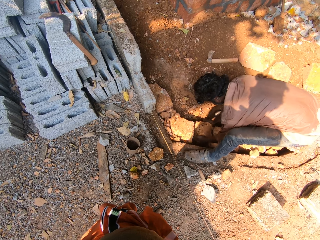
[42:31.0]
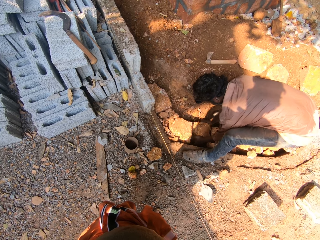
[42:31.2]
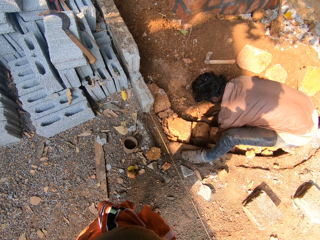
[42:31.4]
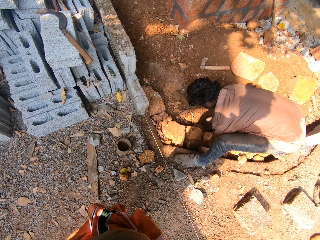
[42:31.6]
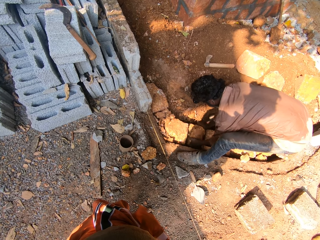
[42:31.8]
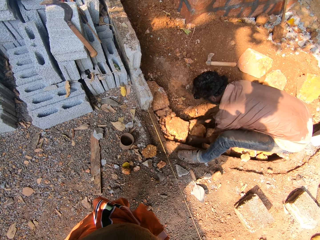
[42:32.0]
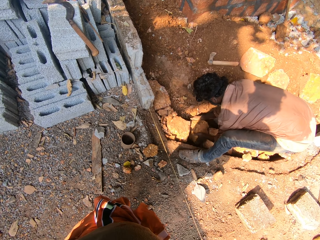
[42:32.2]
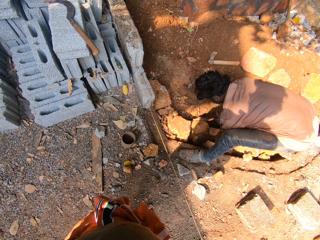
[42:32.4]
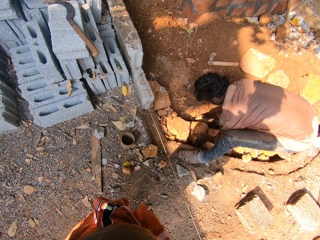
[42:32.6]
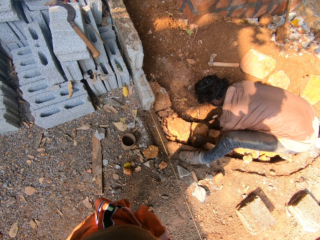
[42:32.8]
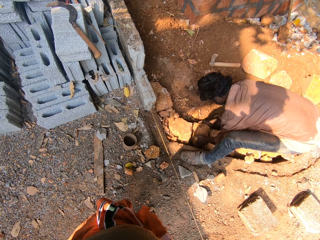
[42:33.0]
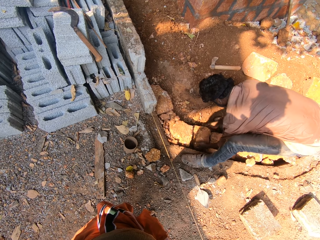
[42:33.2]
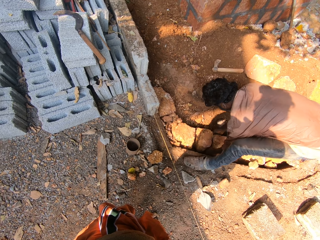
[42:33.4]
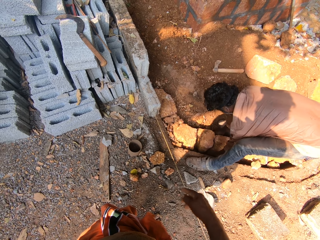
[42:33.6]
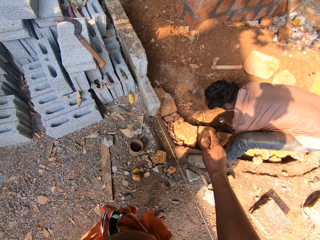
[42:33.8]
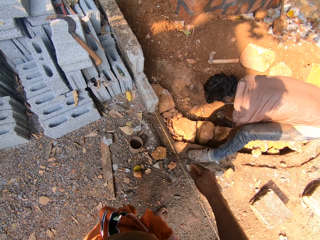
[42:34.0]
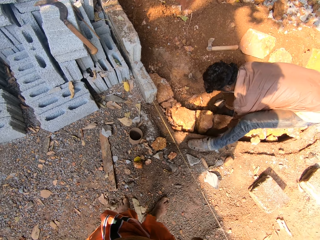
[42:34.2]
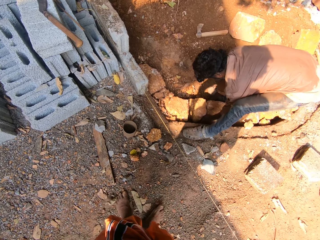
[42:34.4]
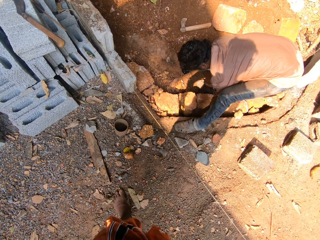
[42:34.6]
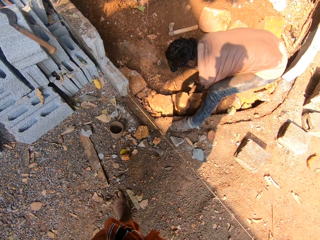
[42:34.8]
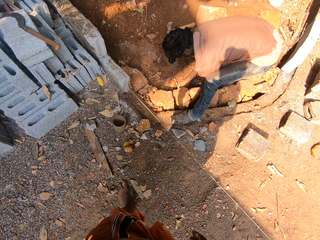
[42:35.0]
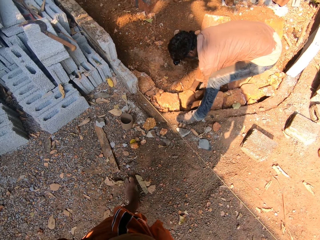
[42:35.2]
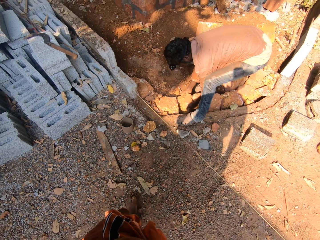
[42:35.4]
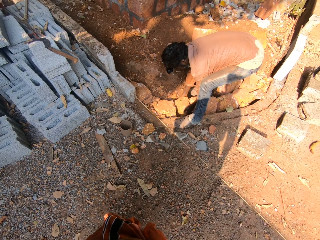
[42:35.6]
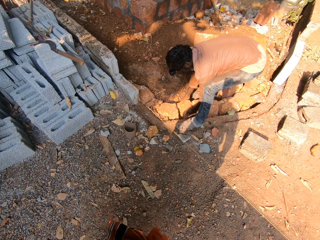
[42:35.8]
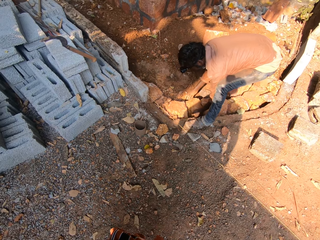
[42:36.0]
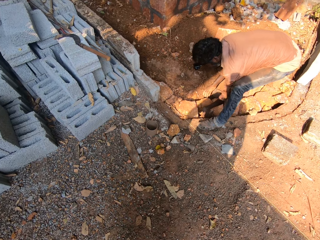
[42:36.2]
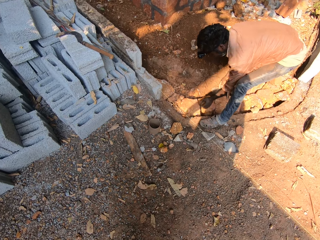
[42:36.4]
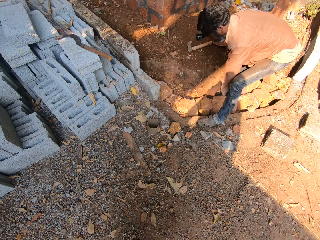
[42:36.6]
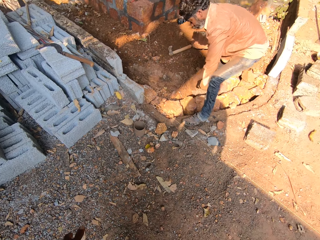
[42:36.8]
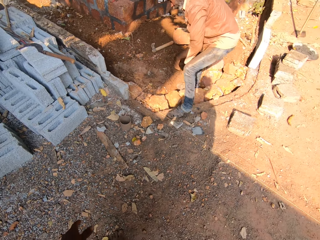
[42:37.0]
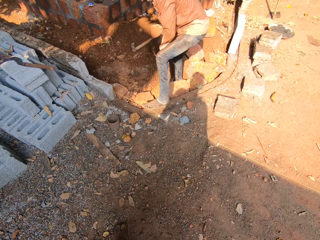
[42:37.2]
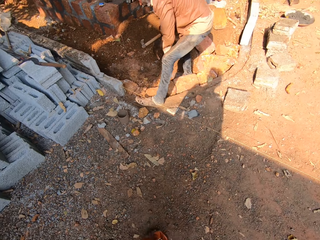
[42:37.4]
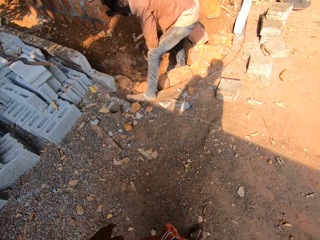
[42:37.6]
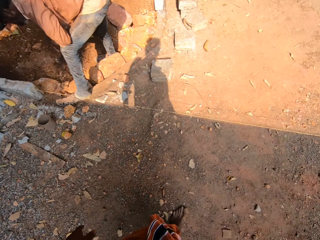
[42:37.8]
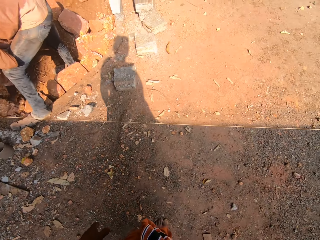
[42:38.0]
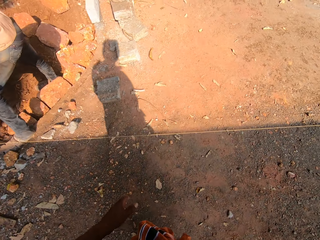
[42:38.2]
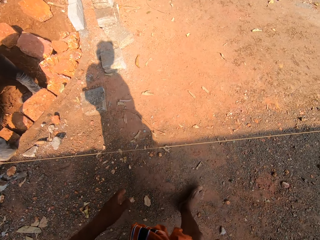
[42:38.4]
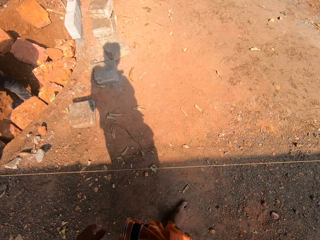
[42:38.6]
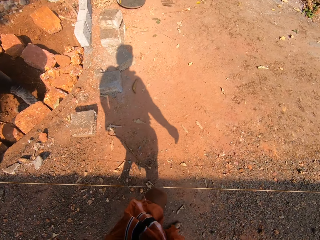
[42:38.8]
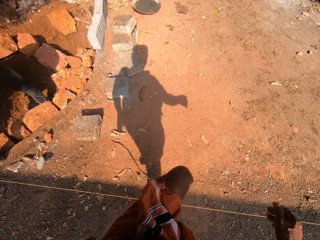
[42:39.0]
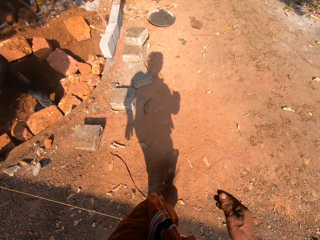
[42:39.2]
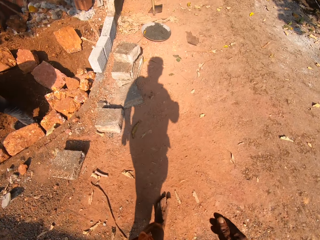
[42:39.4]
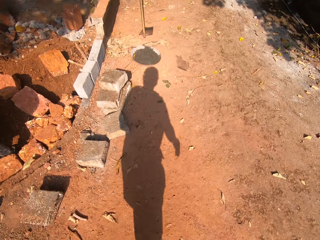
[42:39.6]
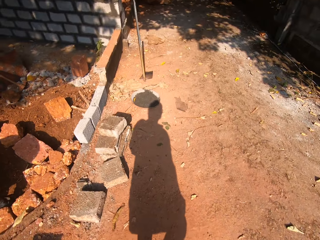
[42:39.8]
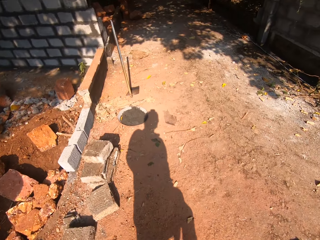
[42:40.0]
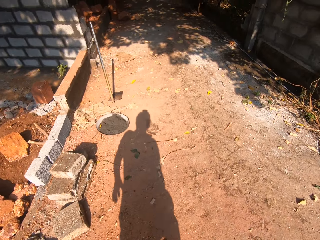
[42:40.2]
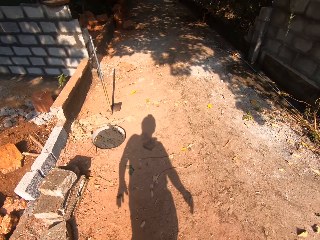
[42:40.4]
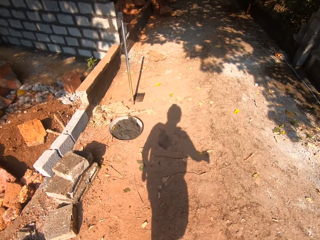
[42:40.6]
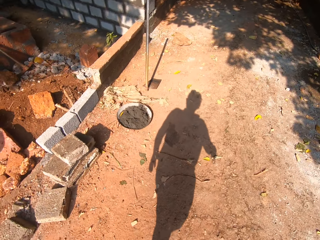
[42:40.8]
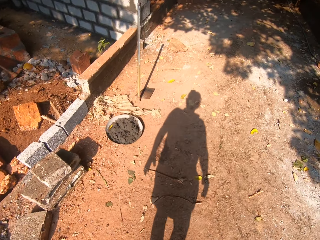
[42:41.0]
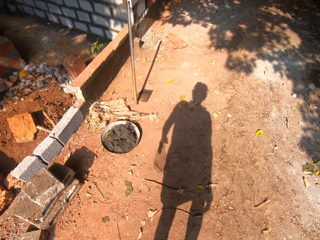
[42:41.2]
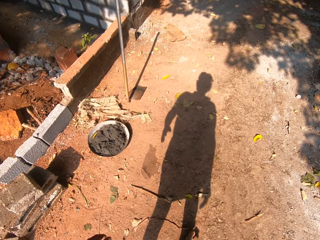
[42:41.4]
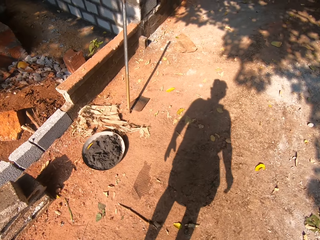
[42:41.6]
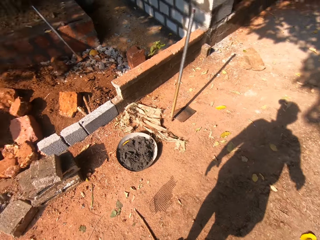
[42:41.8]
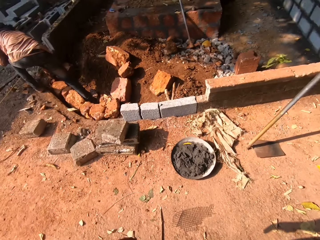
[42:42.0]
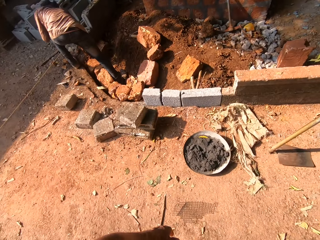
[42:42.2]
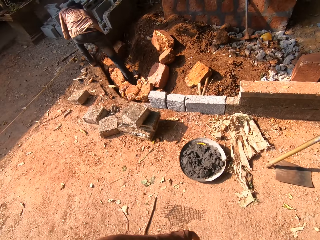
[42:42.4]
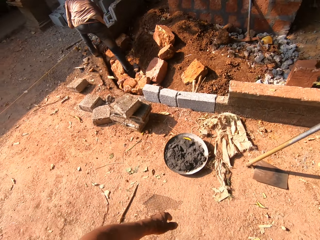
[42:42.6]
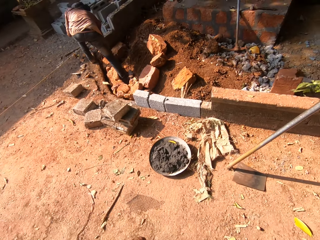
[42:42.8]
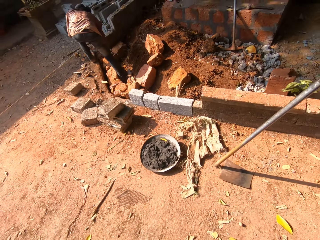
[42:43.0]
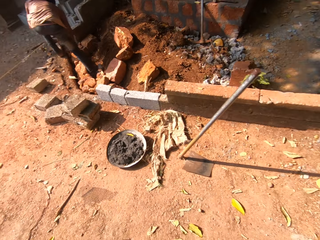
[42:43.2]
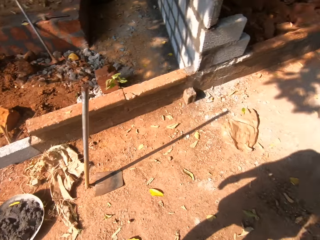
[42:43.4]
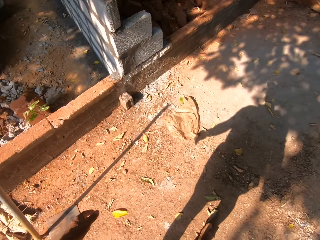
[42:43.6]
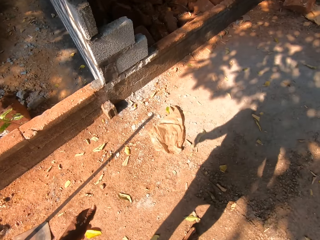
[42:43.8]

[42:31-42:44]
The man adjusts a brick on the ground with both his hands. He holds the brick on the ground with both his hands. The camera wearer walks away towards the bricks.

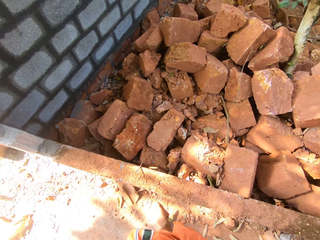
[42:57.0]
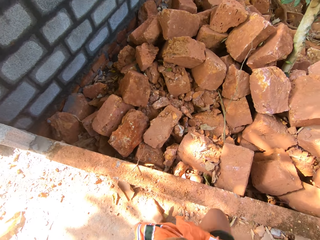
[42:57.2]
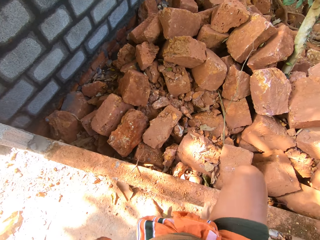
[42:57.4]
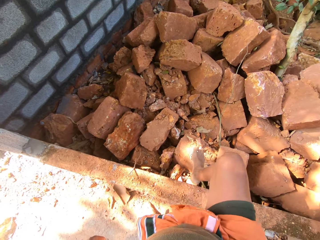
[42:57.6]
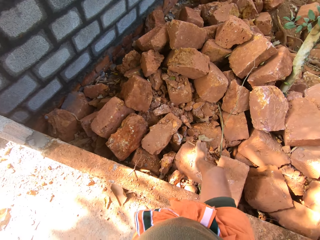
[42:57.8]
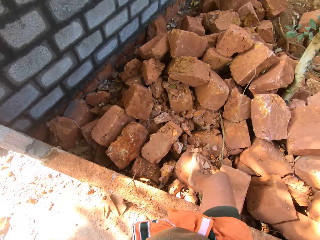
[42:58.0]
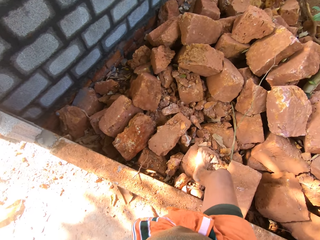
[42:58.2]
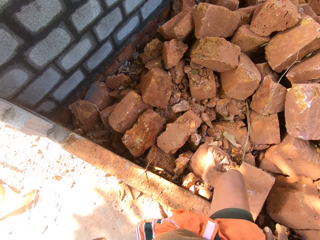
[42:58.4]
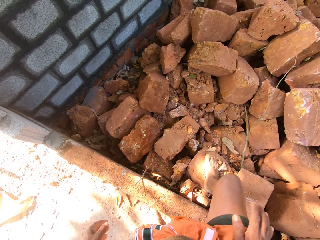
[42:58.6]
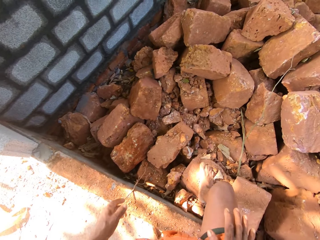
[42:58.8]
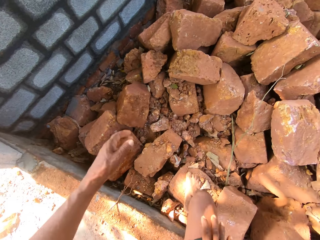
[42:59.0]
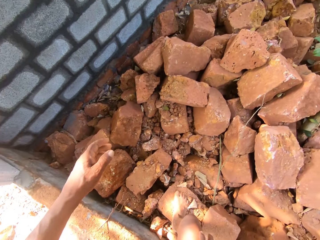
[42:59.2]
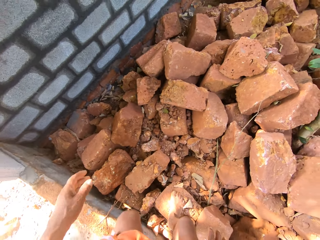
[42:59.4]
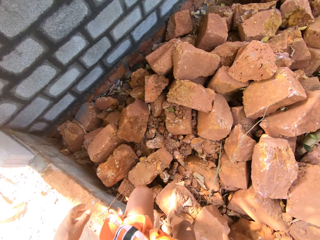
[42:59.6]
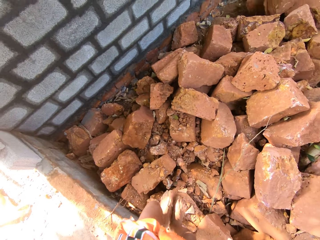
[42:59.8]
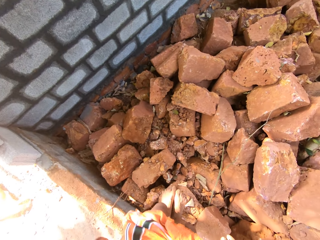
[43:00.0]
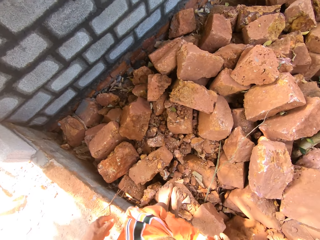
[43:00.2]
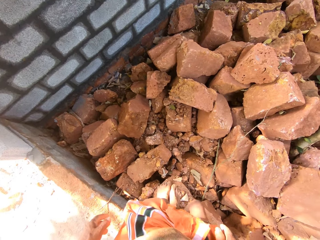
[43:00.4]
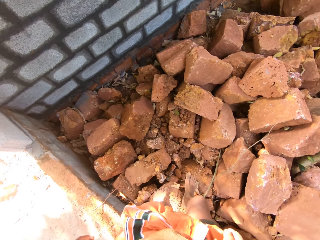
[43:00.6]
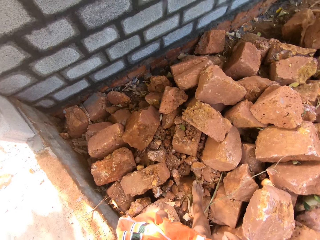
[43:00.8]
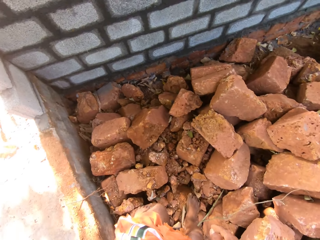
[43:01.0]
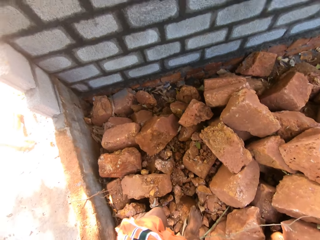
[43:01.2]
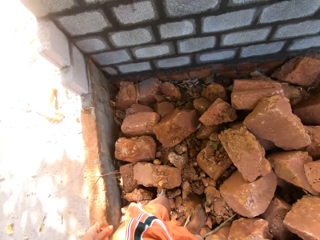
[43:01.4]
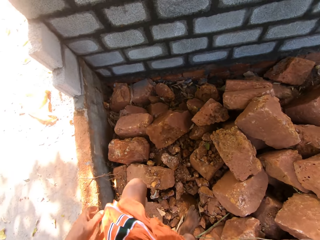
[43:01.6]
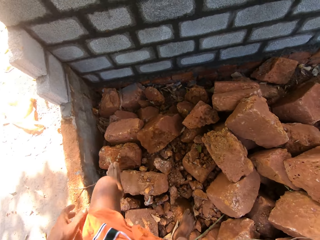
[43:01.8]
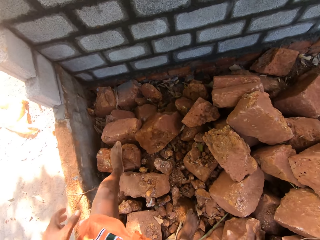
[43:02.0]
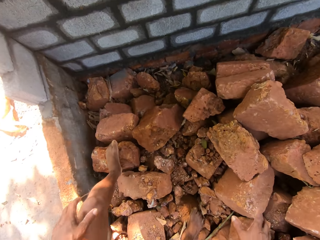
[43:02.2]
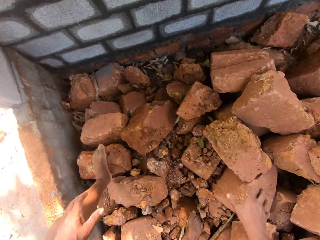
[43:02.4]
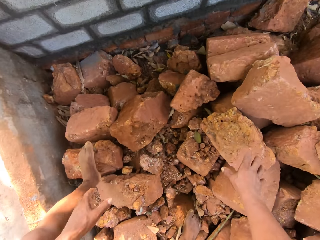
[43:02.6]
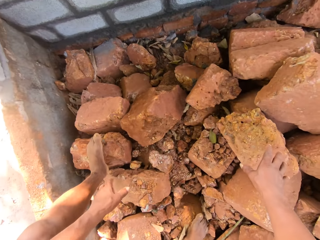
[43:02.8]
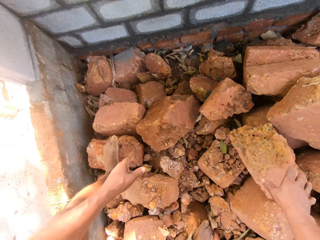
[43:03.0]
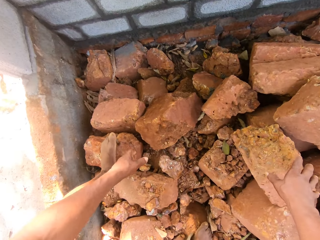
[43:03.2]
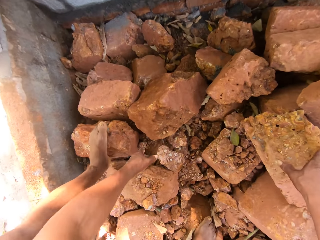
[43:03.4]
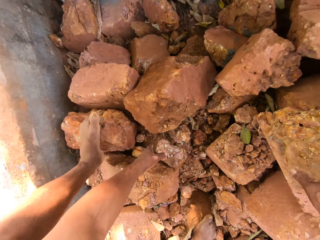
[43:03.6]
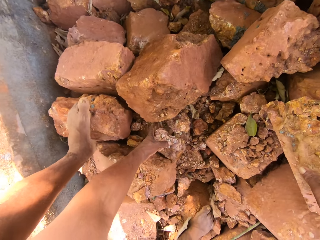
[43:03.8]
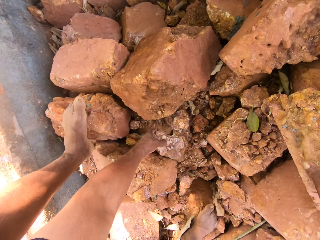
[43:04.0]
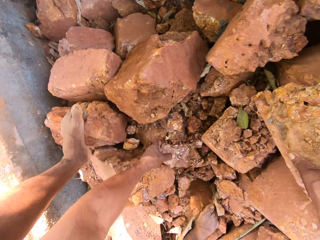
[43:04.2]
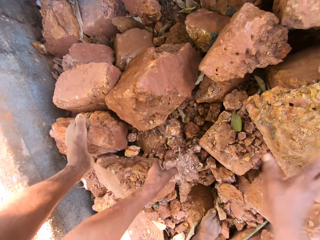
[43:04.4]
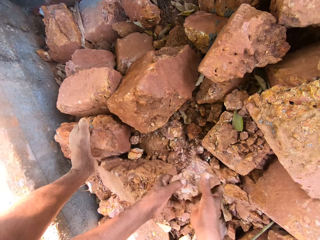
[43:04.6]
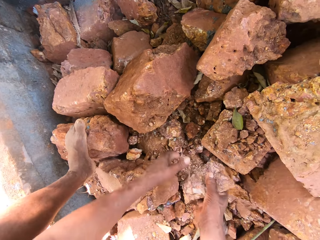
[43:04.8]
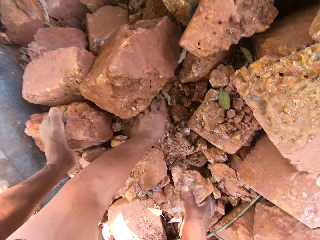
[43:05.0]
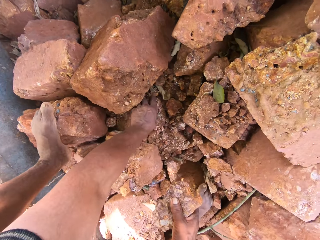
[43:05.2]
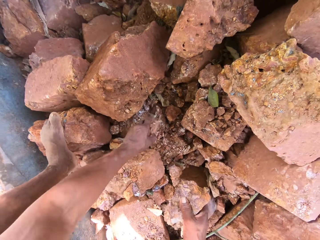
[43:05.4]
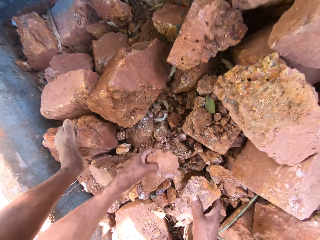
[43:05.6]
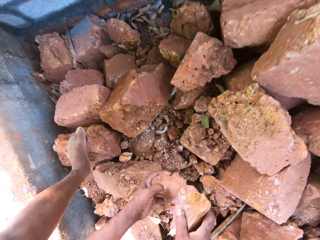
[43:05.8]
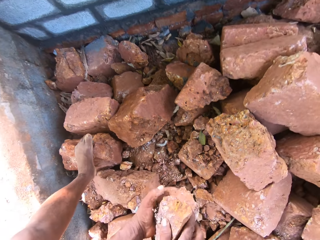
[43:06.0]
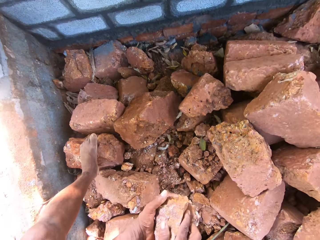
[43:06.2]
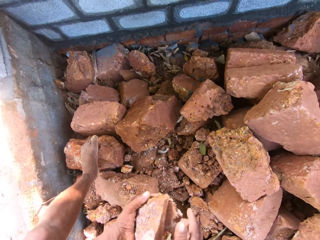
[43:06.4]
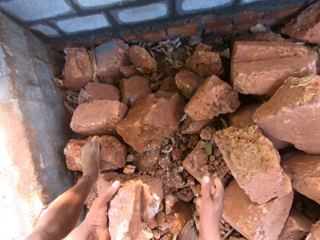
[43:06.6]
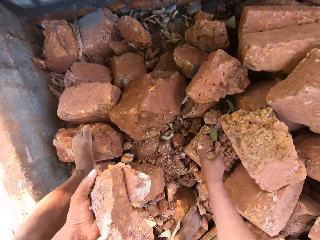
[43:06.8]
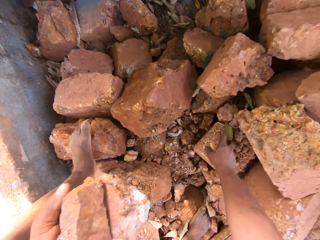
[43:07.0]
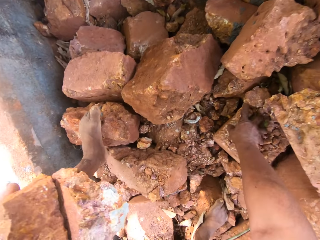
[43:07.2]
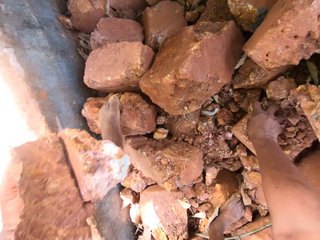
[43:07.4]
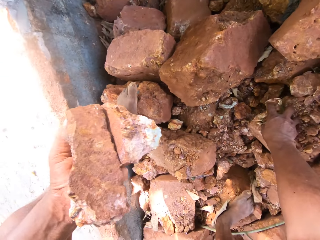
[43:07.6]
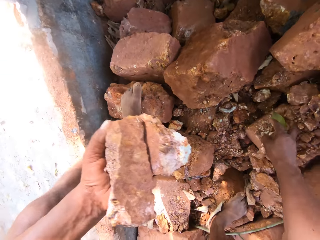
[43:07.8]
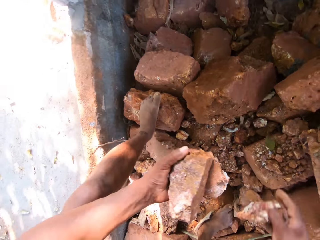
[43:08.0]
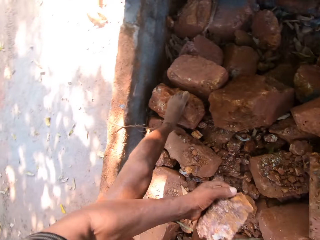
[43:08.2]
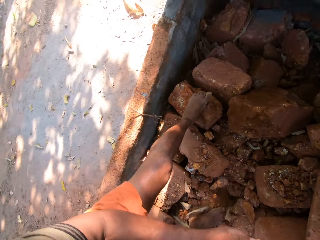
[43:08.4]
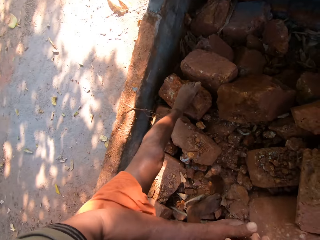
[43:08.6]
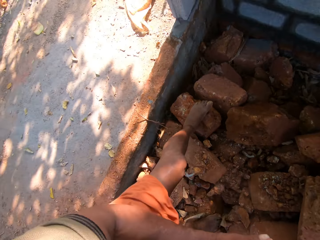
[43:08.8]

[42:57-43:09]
The camera wearer steps on the bricks. He rests his right hand on a brick from the pile of bricks. He picks a brick from the pile of bricks with his left hand. He passes the brick from his left hand to his right hand. He picks a brick from the pile of bricks with his left hand. He passes the brick from his right hand to his left hand. He picks a brick from the pile of bricks with his right hand.
